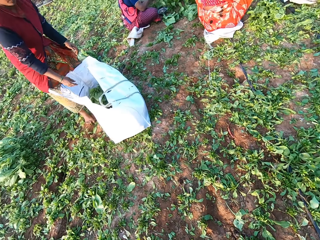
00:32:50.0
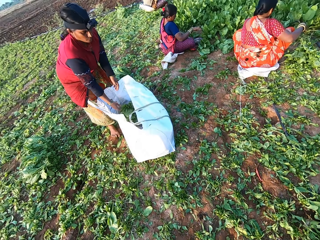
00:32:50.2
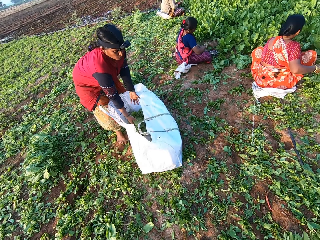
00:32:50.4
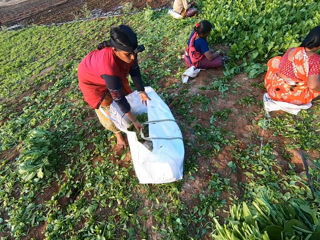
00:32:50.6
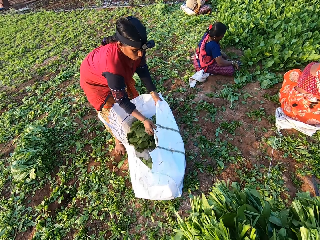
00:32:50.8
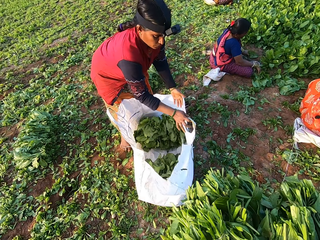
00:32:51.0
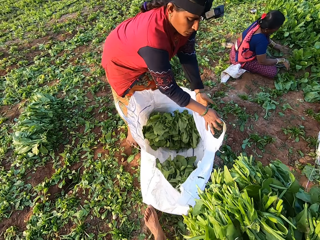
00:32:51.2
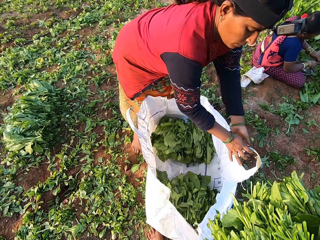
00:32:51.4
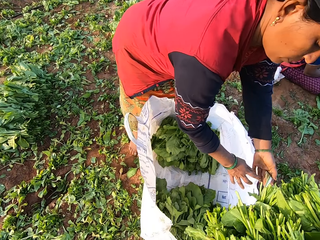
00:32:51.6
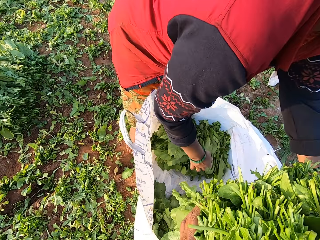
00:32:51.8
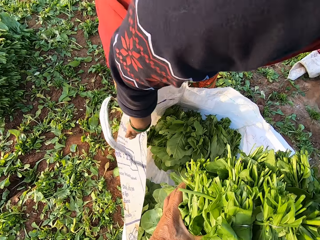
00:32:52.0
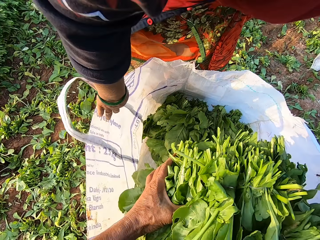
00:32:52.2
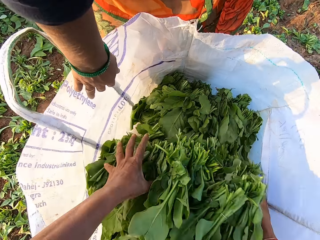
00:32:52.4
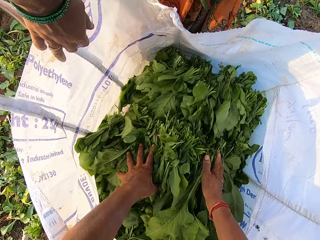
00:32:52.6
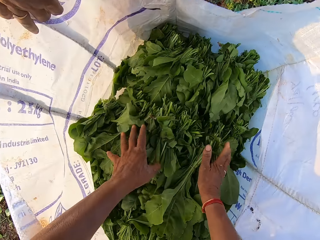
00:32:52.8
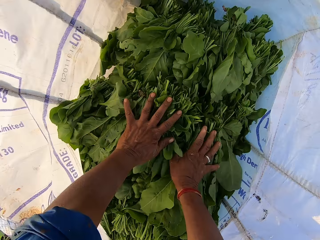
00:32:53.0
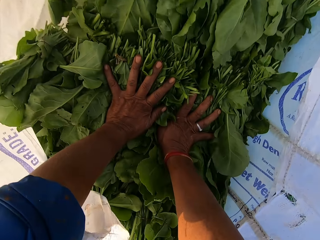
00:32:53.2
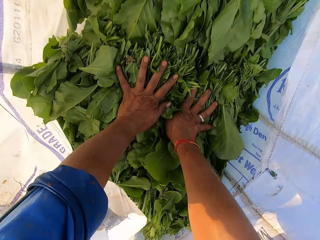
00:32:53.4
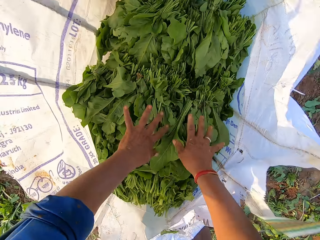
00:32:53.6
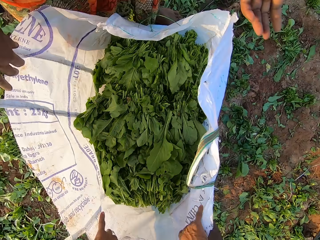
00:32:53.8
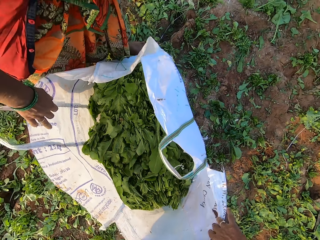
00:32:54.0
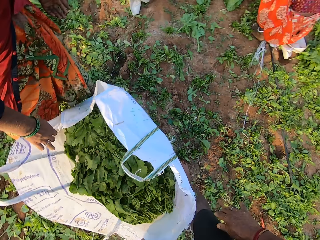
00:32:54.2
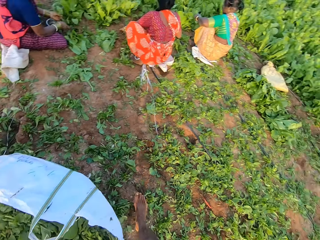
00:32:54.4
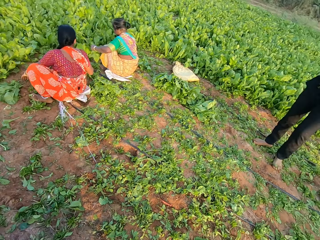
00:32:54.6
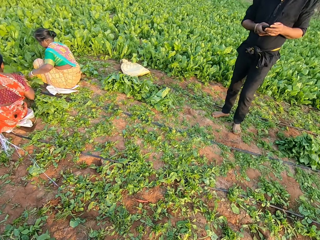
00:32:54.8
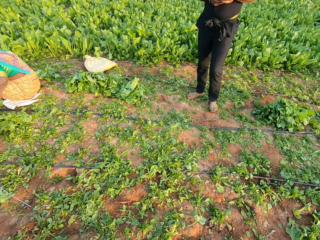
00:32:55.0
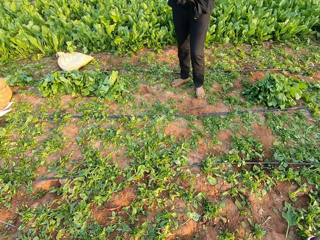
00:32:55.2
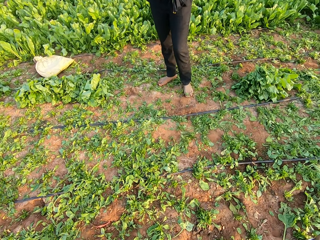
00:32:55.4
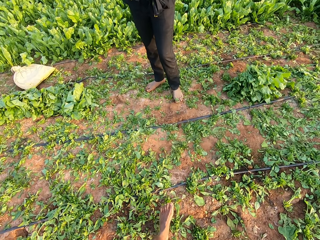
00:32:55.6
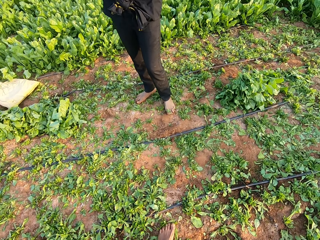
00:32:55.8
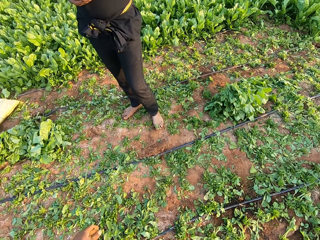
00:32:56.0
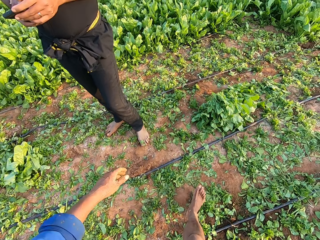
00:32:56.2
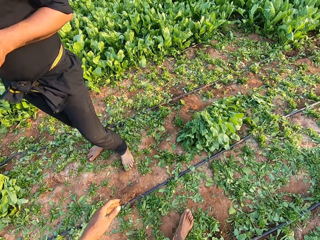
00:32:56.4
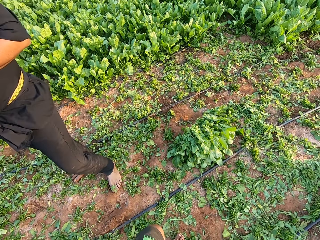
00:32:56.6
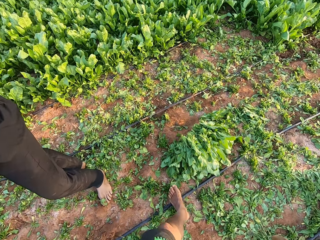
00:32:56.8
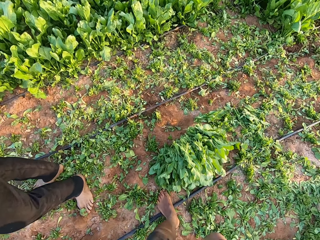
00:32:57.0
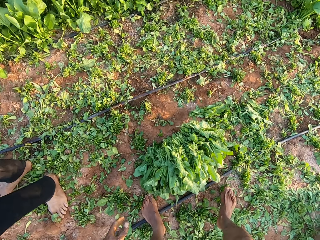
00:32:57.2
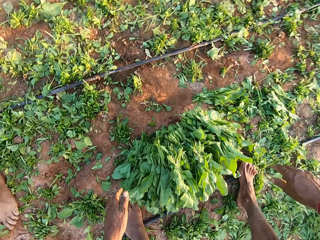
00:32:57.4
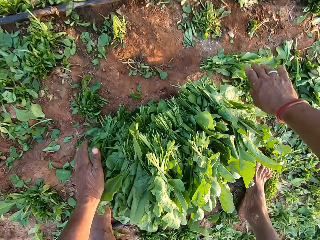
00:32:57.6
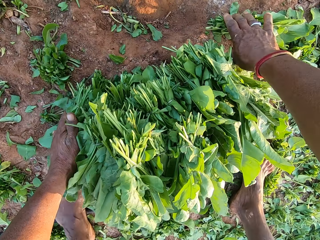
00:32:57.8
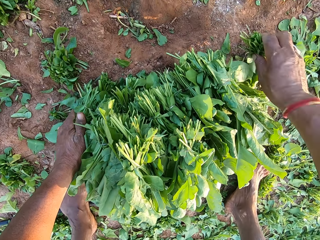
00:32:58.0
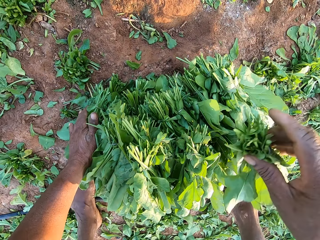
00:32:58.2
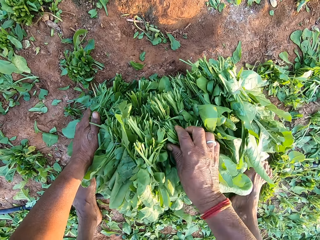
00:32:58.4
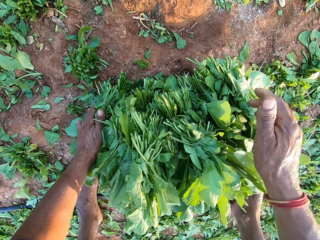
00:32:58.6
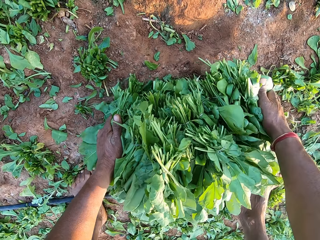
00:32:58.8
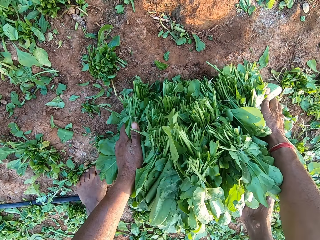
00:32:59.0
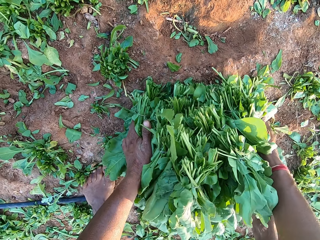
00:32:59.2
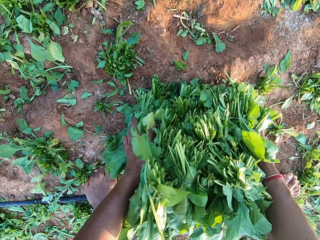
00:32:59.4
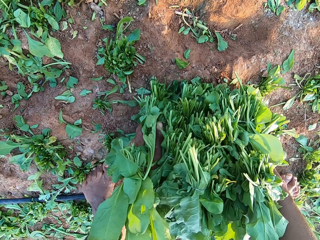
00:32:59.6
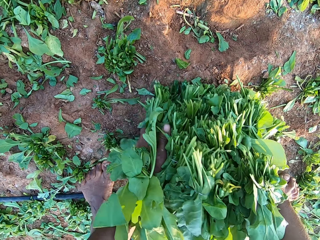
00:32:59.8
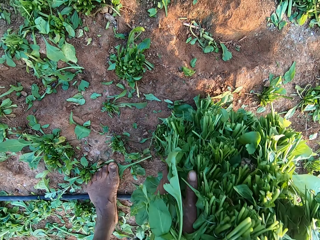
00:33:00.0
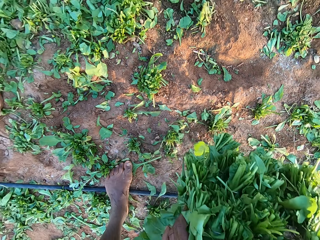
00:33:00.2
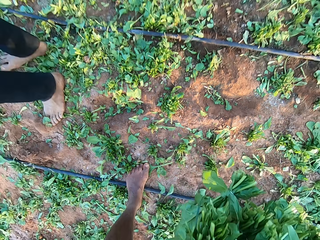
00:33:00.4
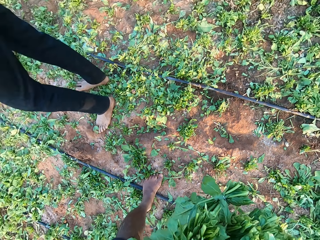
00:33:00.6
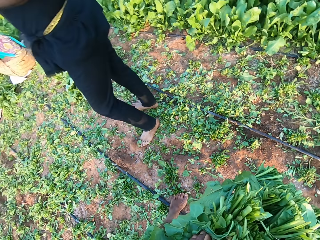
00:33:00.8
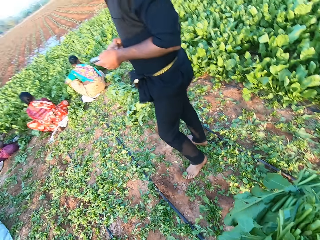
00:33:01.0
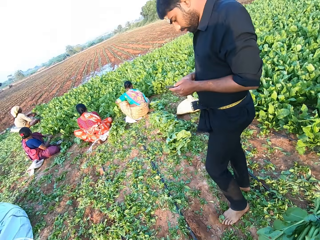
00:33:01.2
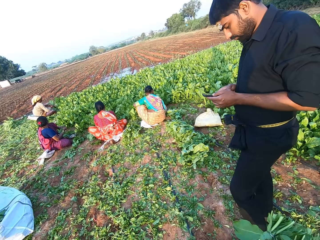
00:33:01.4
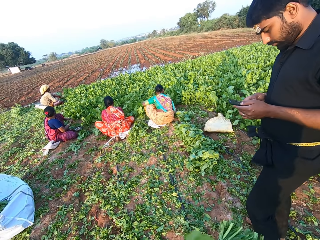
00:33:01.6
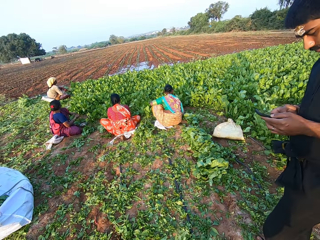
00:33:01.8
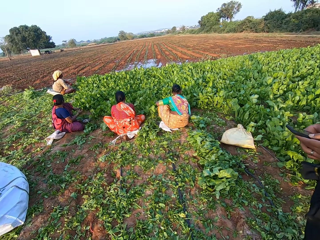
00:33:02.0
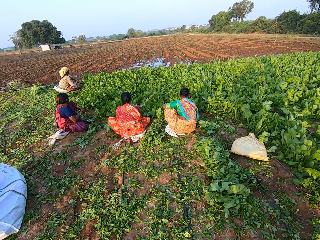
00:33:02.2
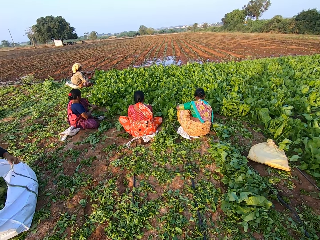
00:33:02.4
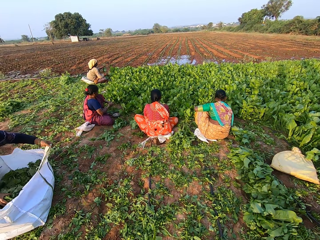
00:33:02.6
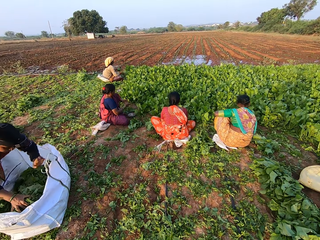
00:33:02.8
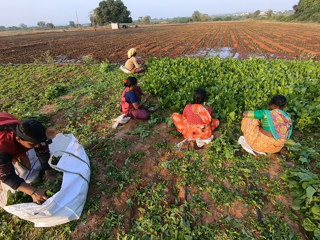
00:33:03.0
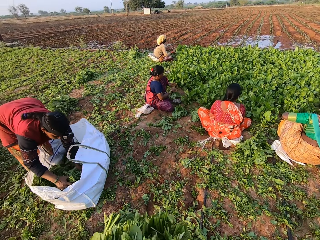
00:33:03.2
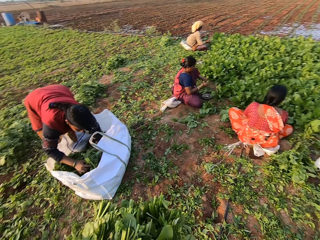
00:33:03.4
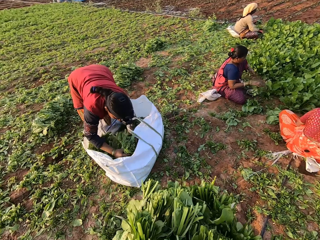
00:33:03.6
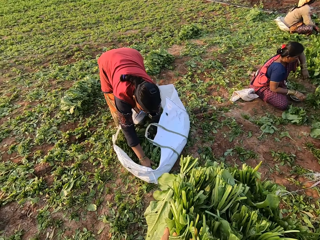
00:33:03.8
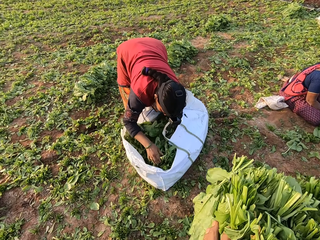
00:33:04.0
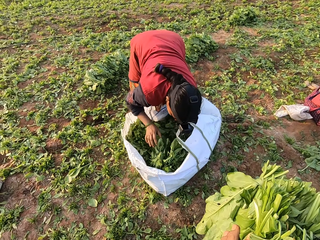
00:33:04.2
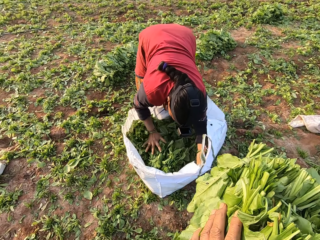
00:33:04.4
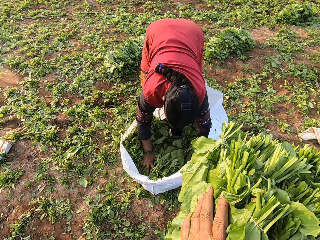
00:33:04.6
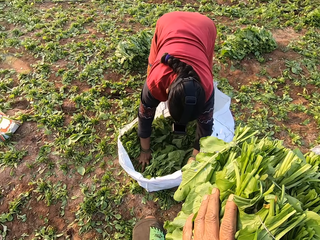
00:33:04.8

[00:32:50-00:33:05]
The woman holds the sack or plastic bag with her hands. Another woman drops the vegetable on the ground with her right hand. The camera wearer drops the bunch of vegetables or green vegetables in the sack with his hands. A third woman drops the vegetable on the ground with her left hand. The camera wearer walks around the garden. He picks up the bunch of vegetables on the ground with his right hand. He drops the bunch of vegetables on the bunch of vegetables with his right hand. He picks up the bunch of vegetables from the ground with his hands. The man operates a phone with his hands. The camera wearer moves the green vegetables to the plastic bag. The first woman opens the sack on the ground with her left hand and presses the bunch of vegetables in the sack with her hands.

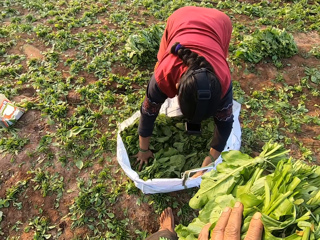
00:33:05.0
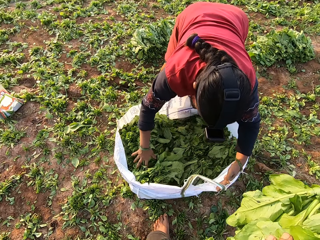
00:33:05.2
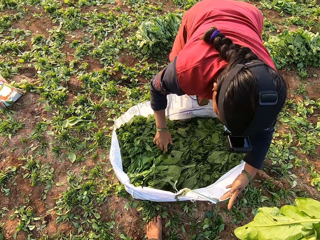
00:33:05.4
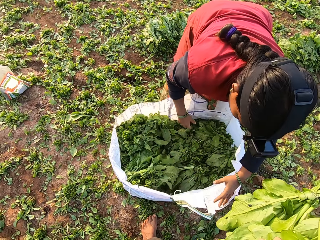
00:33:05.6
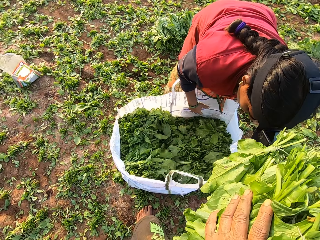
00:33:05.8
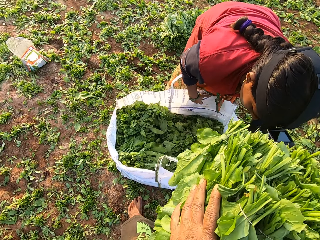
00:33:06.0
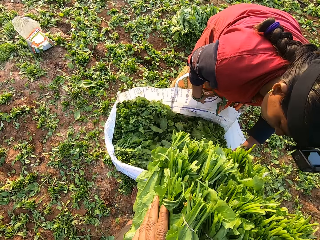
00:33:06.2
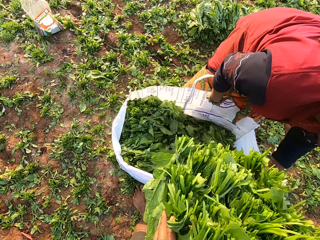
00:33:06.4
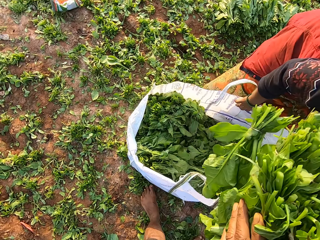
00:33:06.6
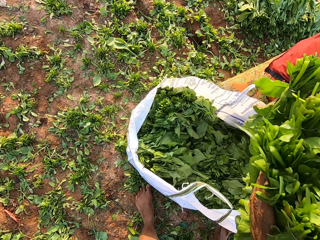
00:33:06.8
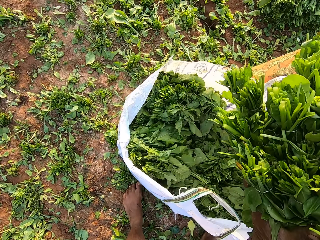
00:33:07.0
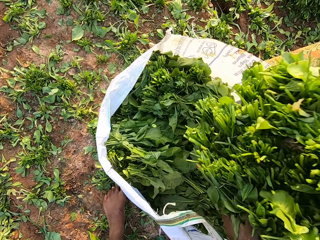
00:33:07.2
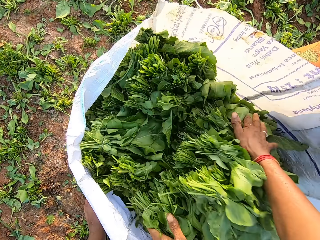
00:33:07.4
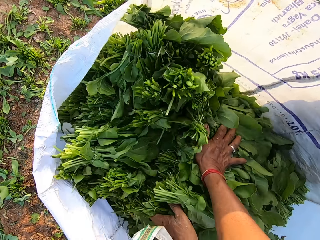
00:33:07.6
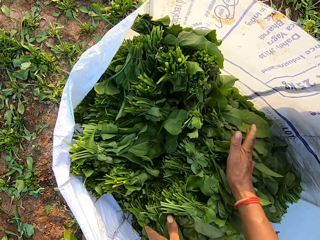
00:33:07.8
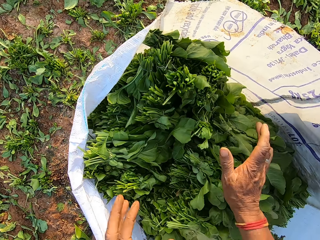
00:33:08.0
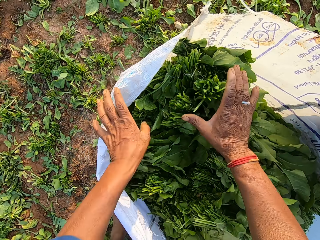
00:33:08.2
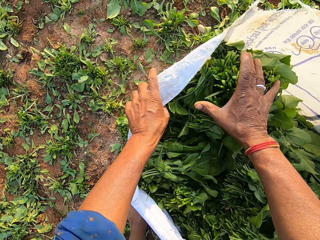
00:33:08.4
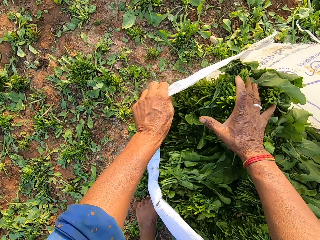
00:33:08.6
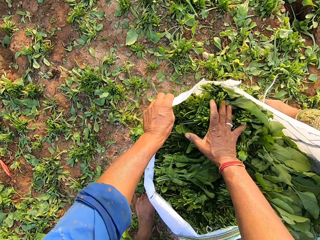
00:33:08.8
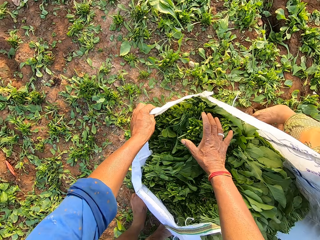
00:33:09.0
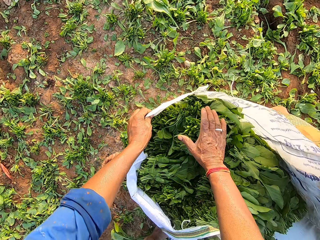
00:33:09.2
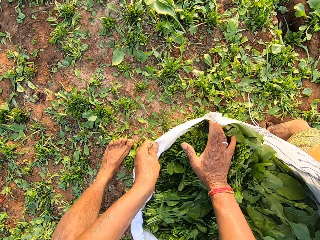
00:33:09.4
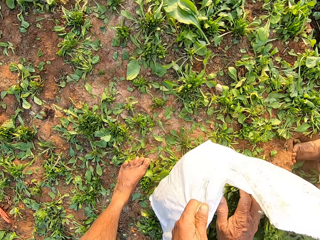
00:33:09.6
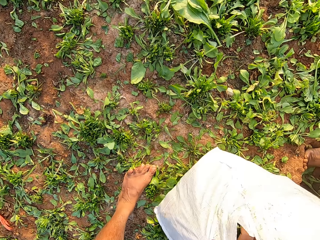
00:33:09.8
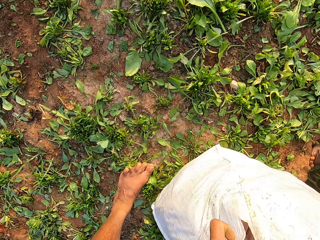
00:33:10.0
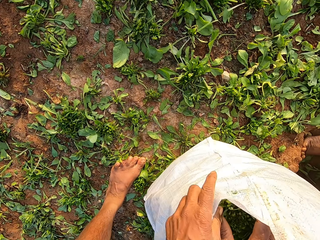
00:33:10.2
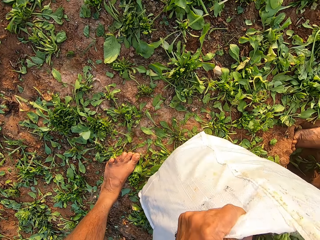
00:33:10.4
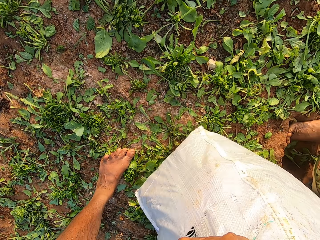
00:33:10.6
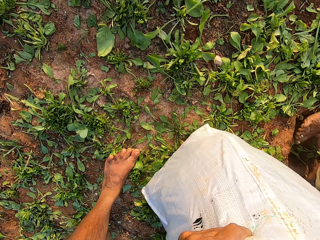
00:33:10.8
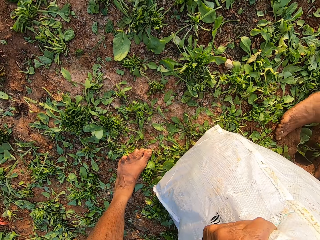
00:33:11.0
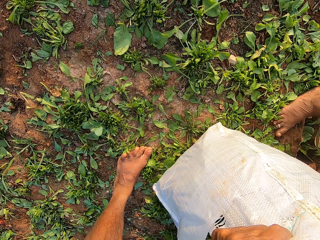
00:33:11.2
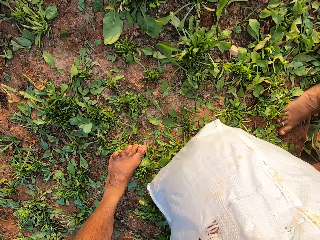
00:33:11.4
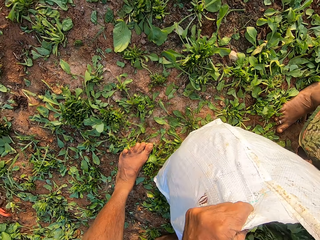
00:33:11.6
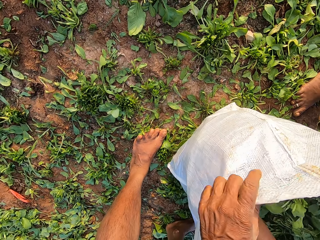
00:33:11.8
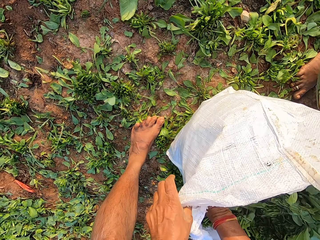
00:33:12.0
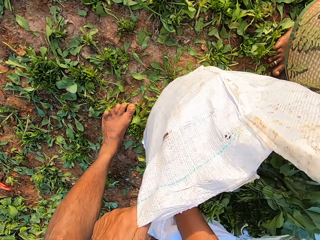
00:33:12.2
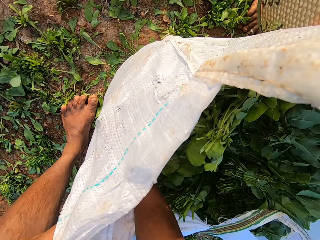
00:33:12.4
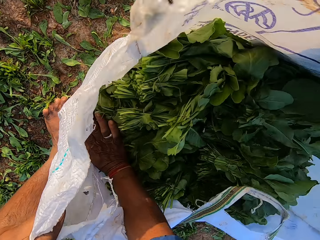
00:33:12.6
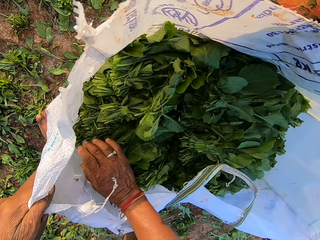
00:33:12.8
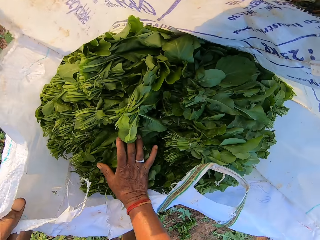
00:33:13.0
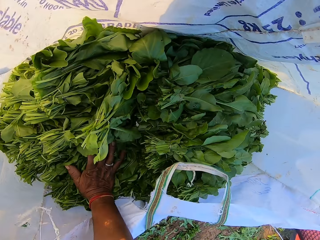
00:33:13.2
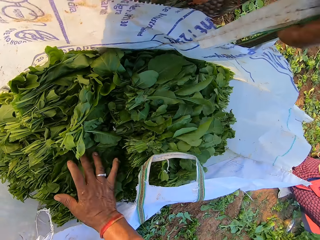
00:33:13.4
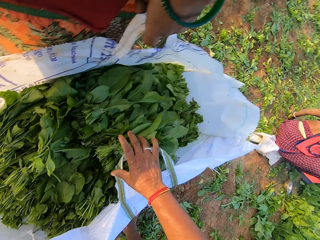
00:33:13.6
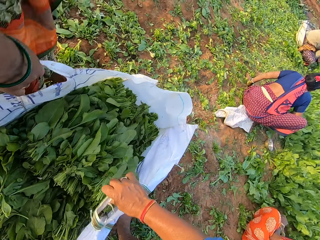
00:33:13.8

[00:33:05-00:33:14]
The camera wearer drops the bunch of vegetables in the sack with his hands. He presses the bunch of vegetables in the sack with his right hand. He holds the sack on the ground with his left hand.
